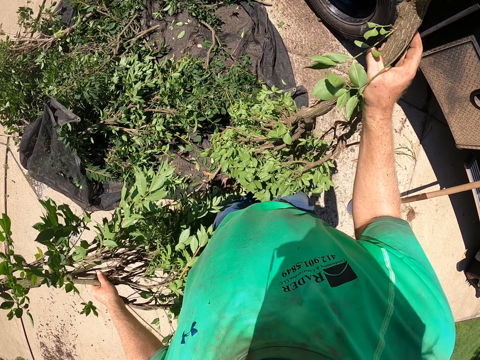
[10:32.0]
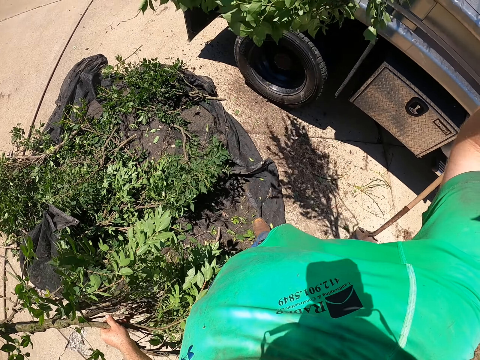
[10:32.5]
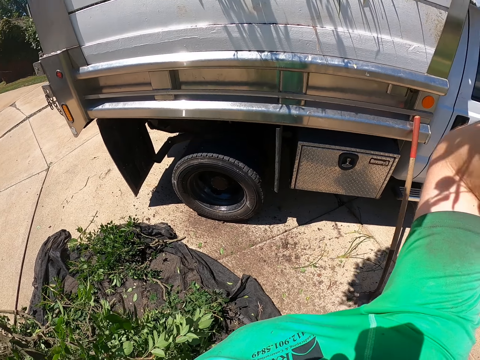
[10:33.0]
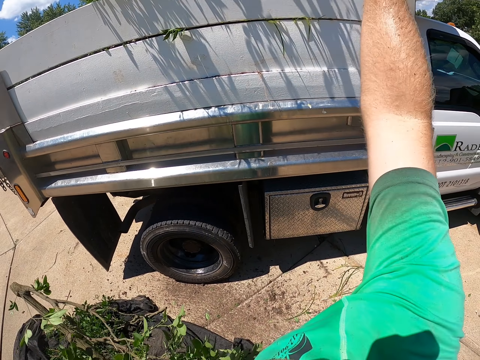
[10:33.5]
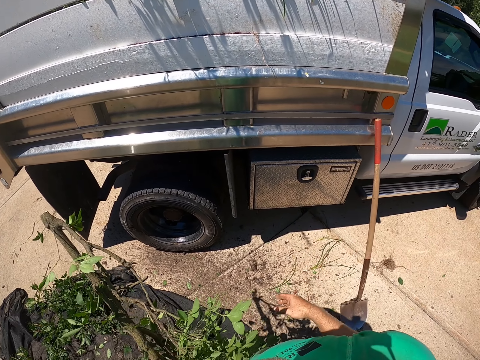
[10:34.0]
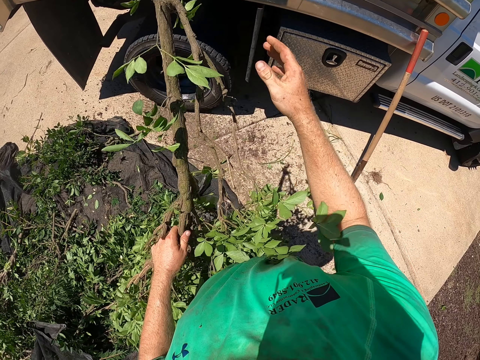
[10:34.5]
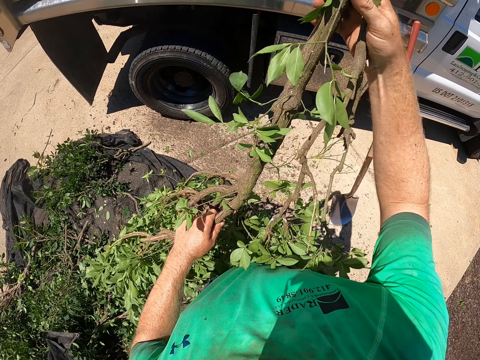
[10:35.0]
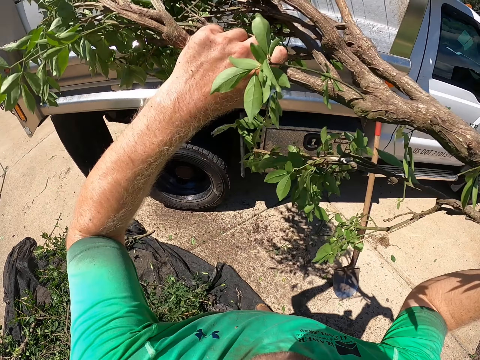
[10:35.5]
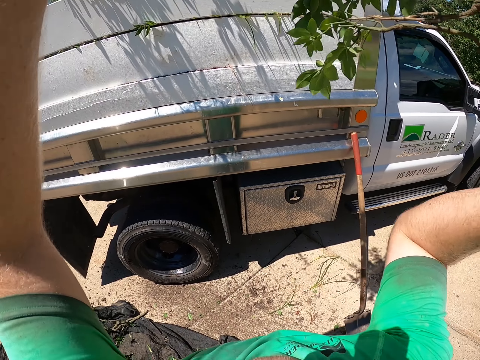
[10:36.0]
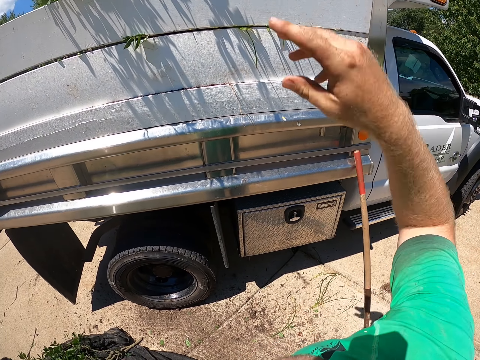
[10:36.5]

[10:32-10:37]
The camera wearer throws the branches in the tonneau of the truck with his right hand. He passes a branch to his right hand from his left hand. He throws the branch in the tonneau of the truck with his right hand.

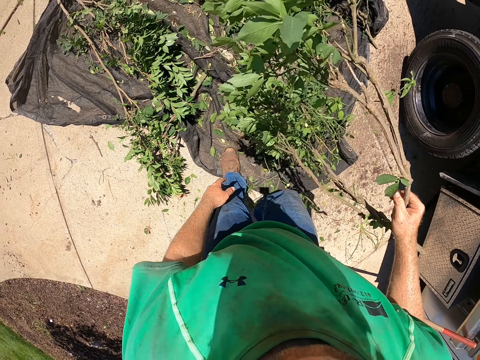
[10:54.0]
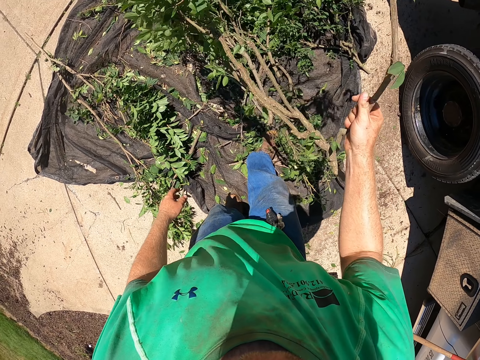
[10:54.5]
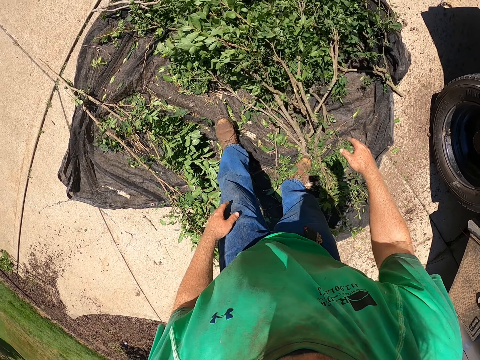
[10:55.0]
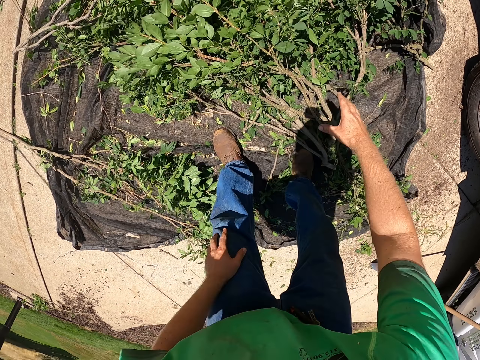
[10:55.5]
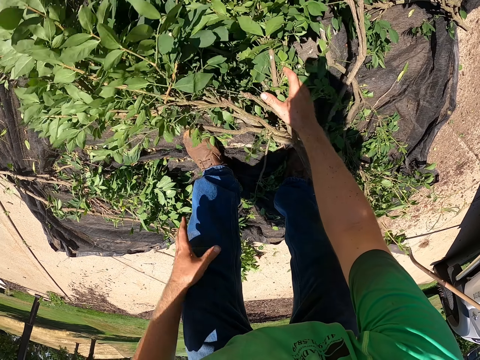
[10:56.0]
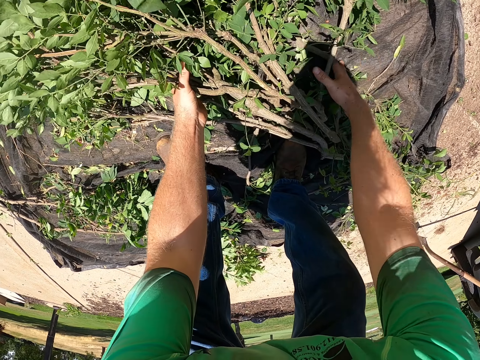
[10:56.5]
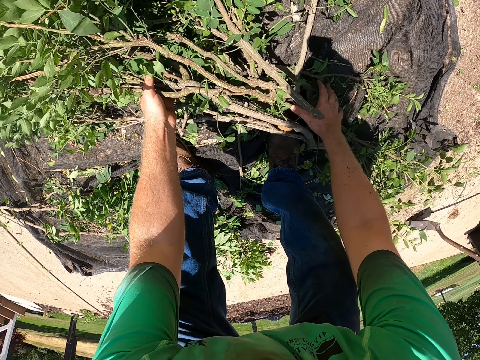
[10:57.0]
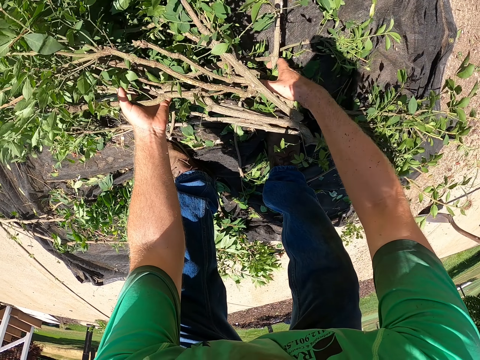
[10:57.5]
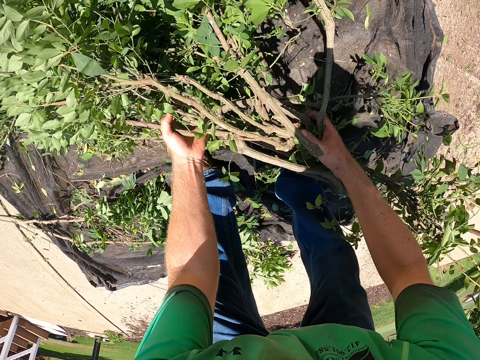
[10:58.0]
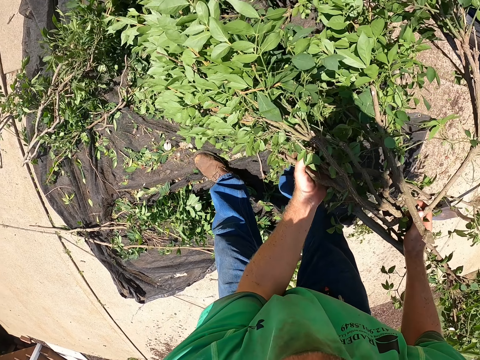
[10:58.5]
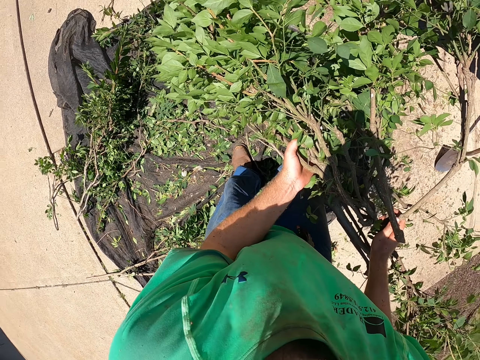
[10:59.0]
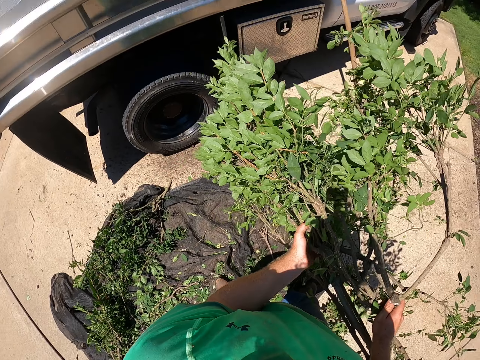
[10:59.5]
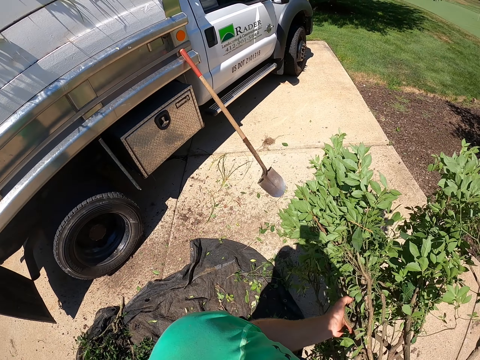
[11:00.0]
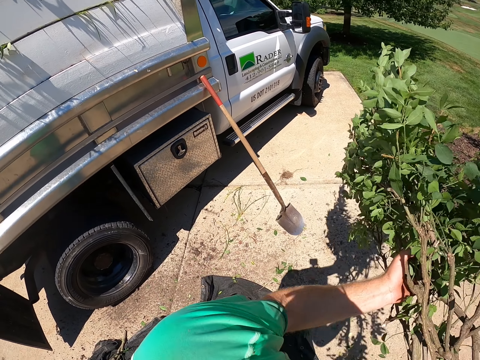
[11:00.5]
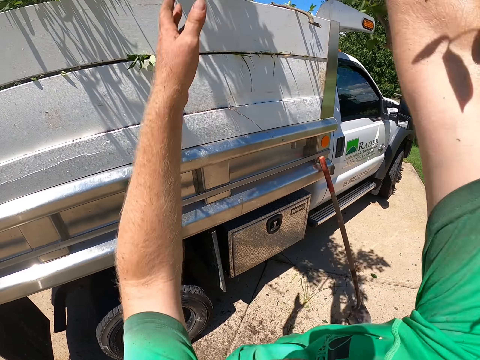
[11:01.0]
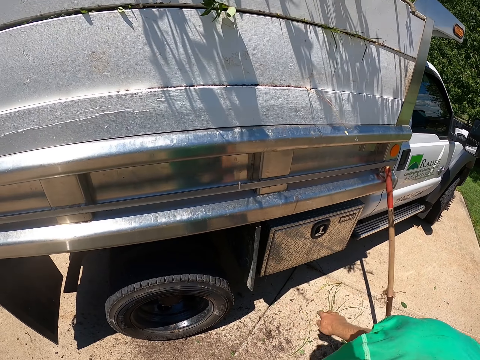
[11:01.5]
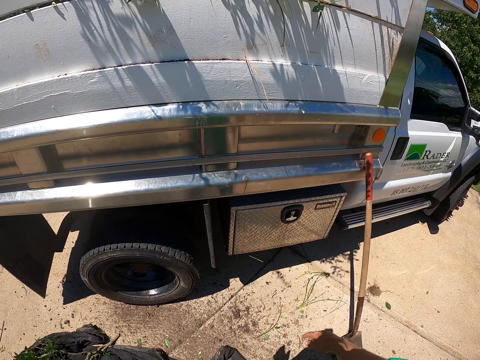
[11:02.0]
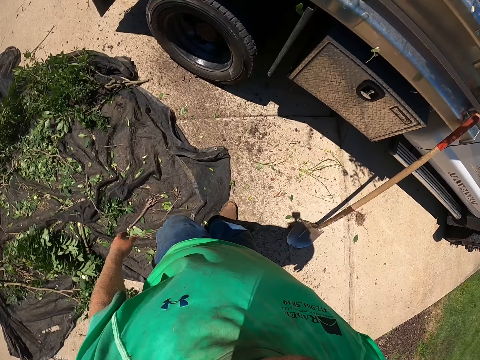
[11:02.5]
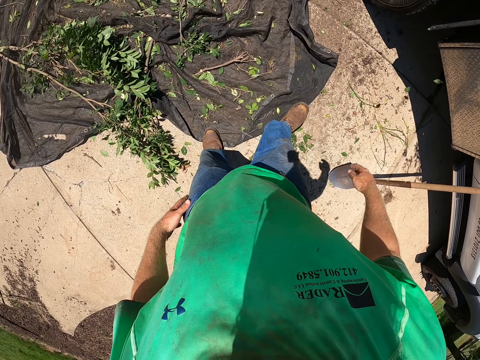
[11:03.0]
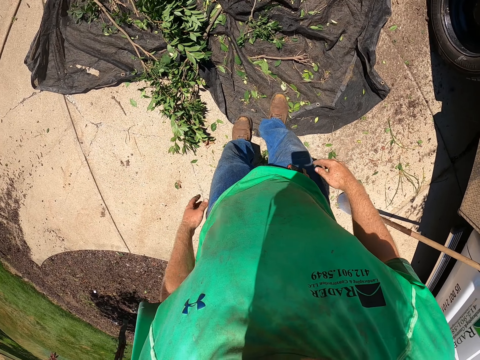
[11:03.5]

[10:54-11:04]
The camera wearer drops the branch on the net bag with his right hand. He picks some branches from the net bag with both hands. He throws the branch in the tonneau of the truck with both hands.

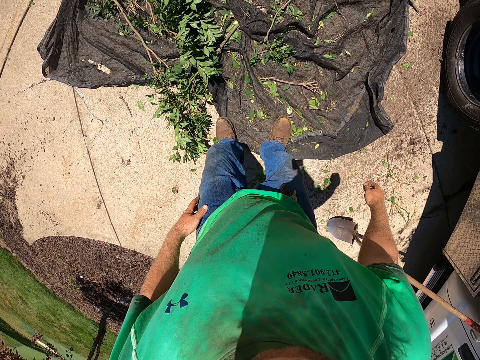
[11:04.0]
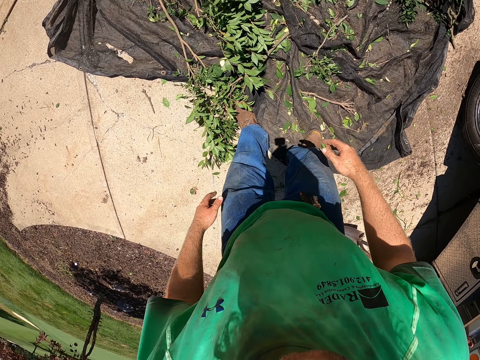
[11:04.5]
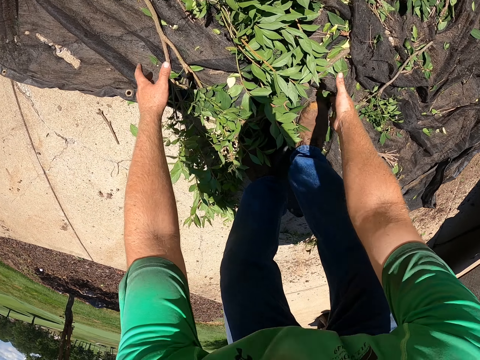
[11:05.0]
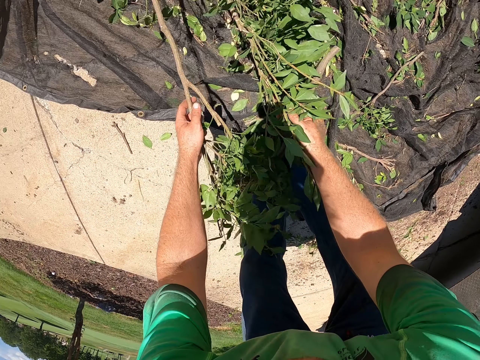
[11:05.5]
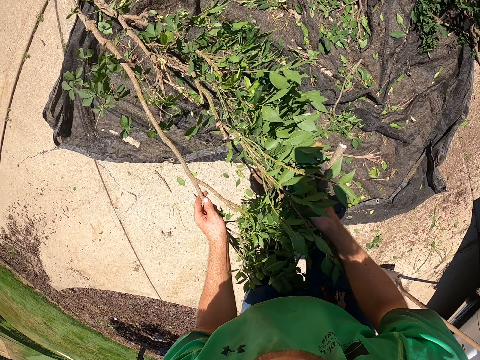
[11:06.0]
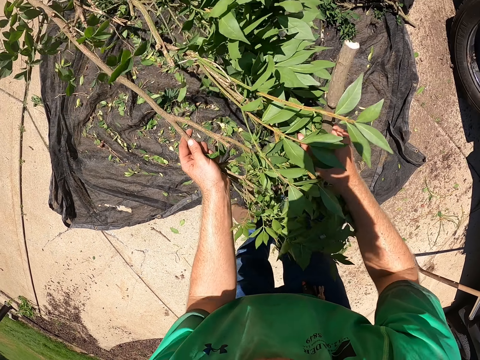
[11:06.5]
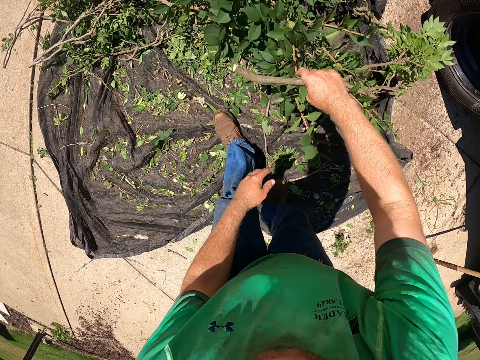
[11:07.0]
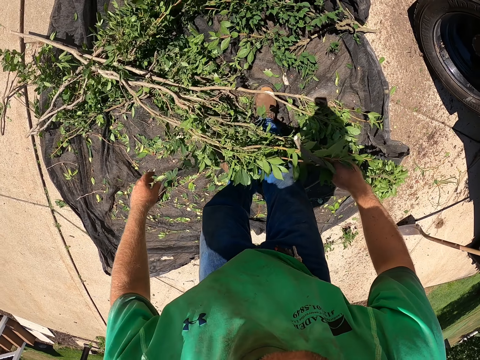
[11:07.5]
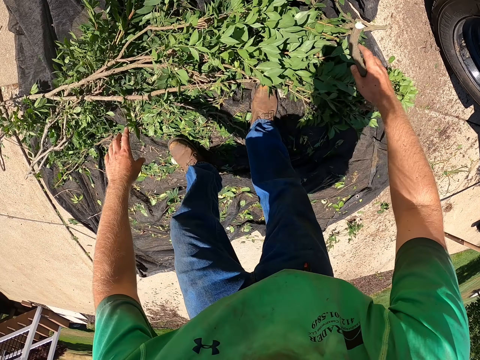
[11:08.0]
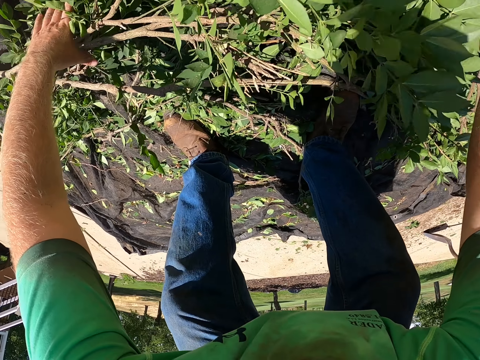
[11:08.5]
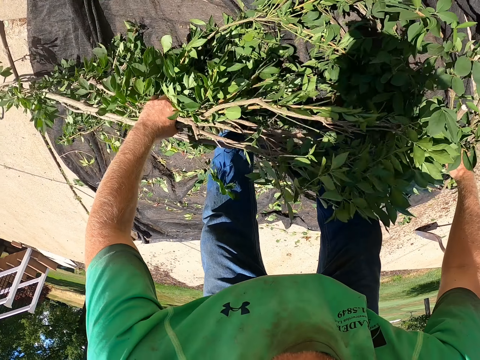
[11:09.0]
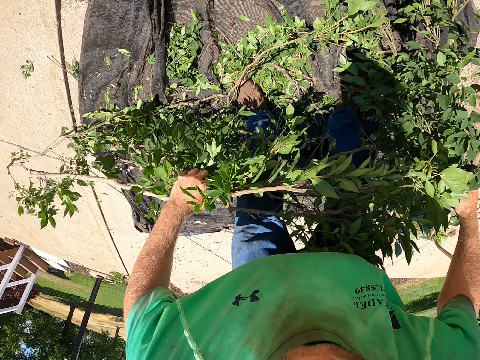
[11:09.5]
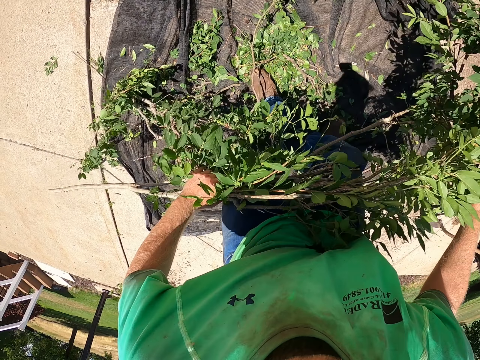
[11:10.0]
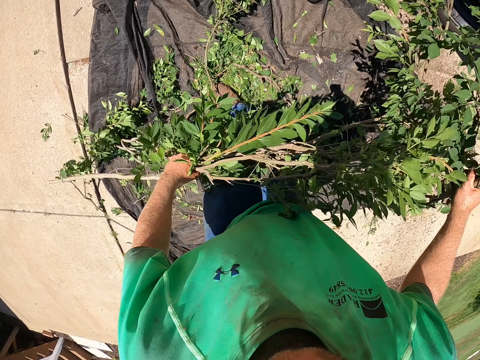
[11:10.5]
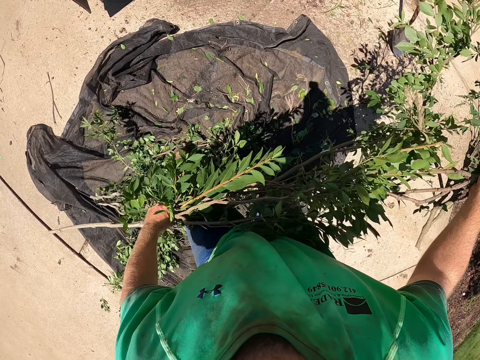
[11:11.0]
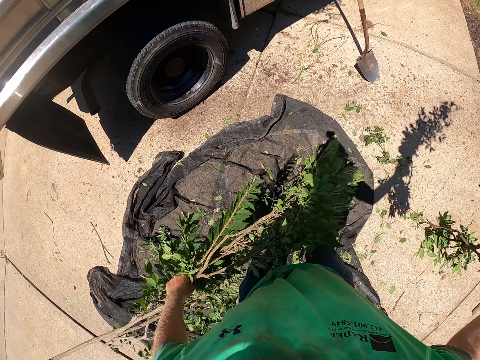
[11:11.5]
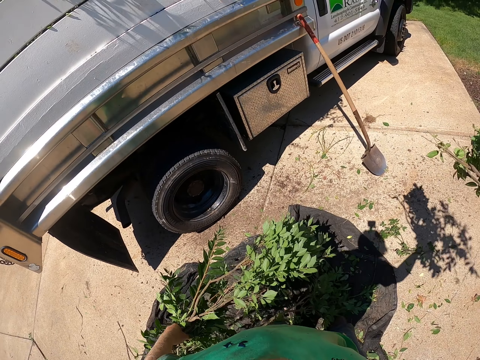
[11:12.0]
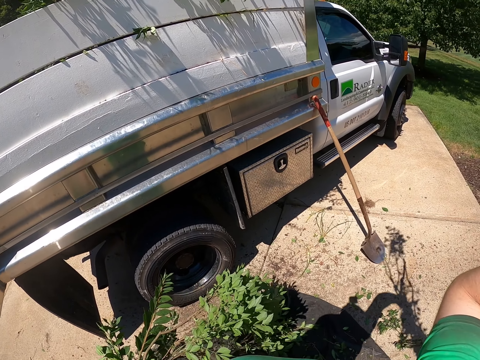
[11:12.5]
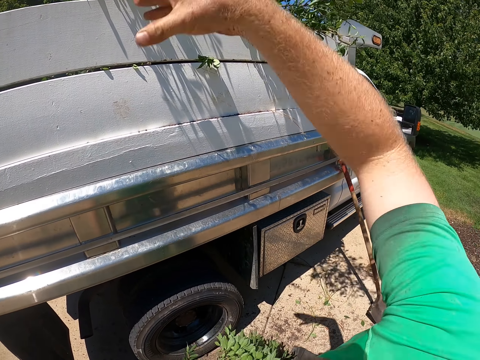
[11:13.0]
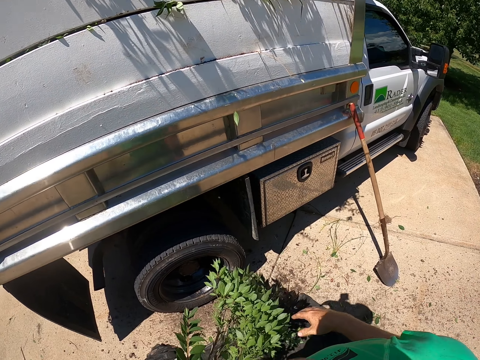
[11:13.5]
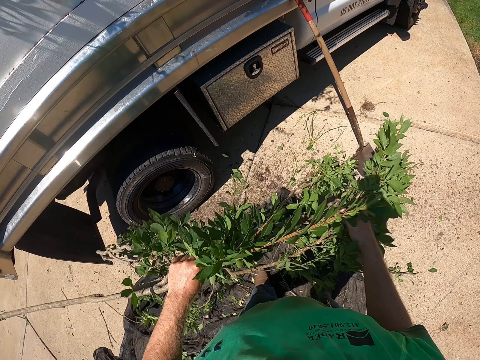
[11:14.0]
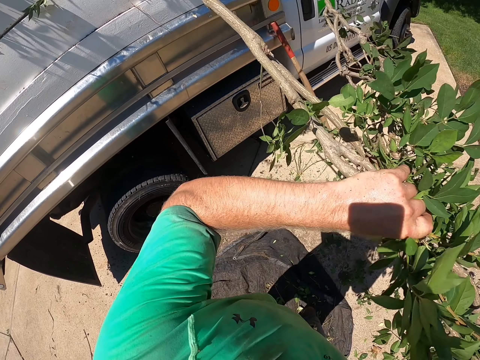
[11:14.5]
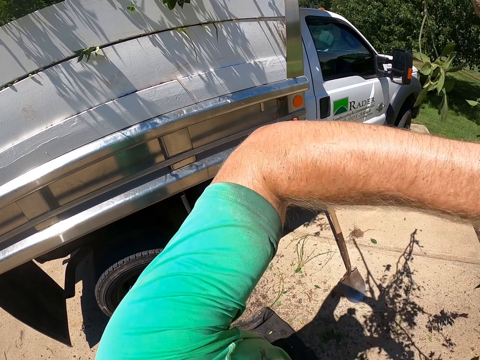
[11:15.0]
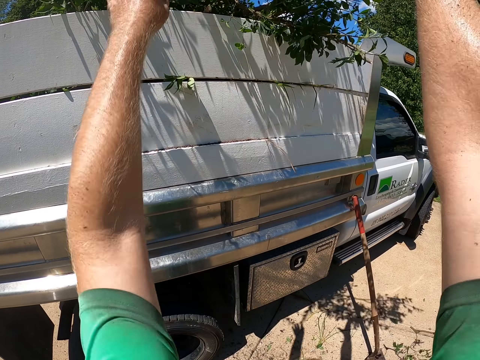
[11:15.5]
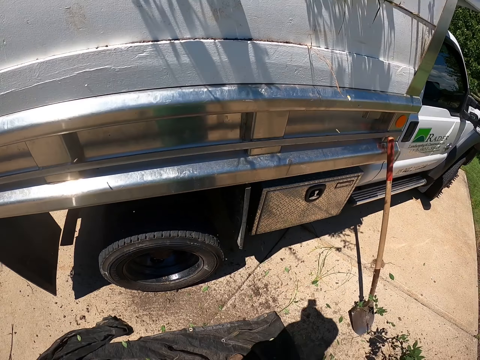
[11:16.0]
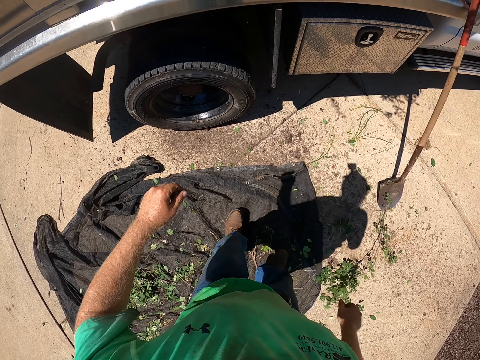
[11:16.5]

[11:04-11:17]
The camera wearer picks some branches from the net bag with both hands. He drops the branches on the net bag with his right hand. He picks some branches from the net bag with both hands. He throws the branches in the tonneau of the truck with his right hand. He holds a branch with both hands.
